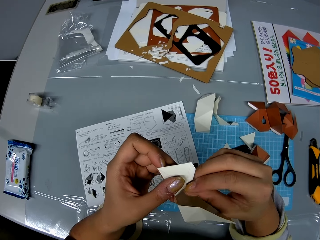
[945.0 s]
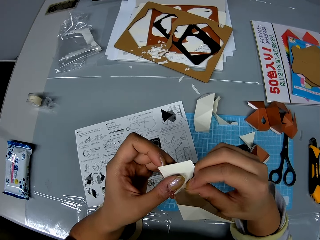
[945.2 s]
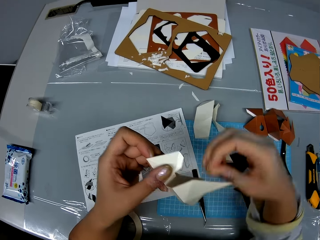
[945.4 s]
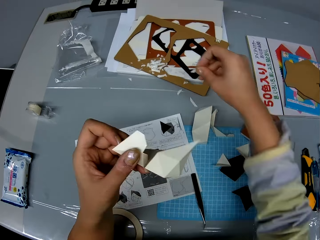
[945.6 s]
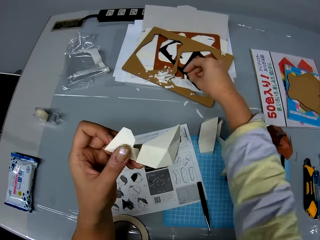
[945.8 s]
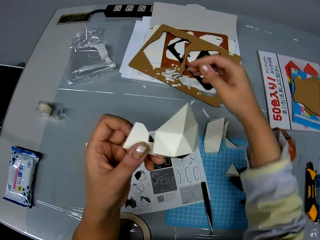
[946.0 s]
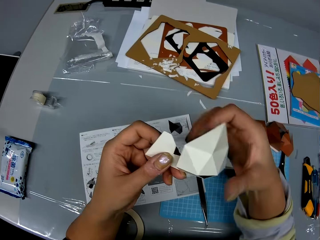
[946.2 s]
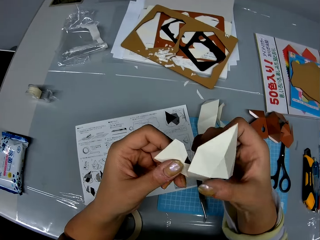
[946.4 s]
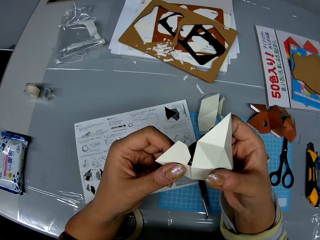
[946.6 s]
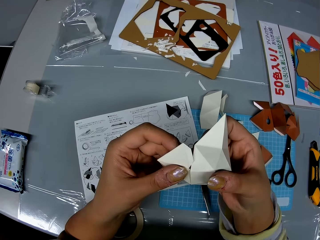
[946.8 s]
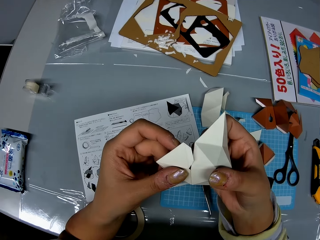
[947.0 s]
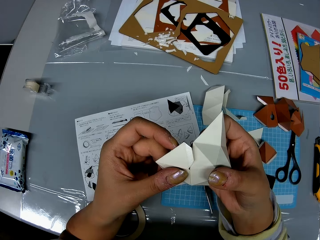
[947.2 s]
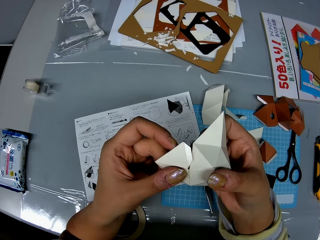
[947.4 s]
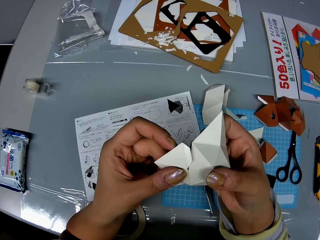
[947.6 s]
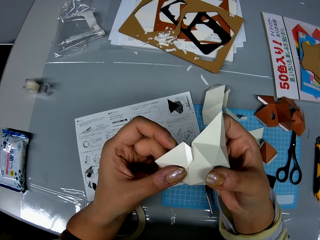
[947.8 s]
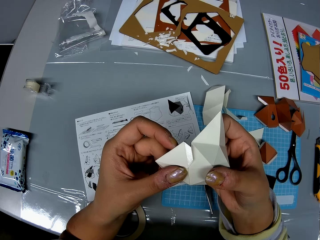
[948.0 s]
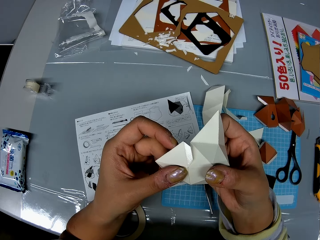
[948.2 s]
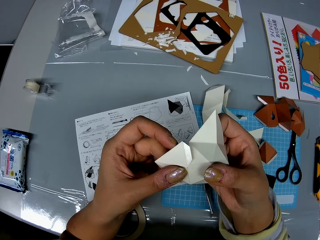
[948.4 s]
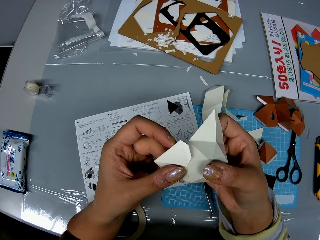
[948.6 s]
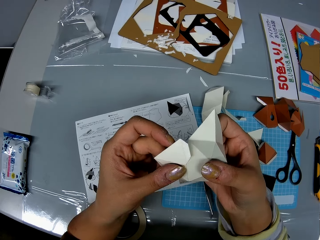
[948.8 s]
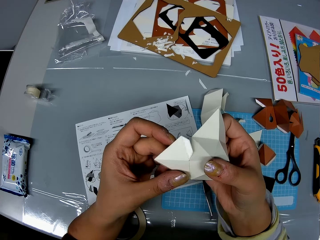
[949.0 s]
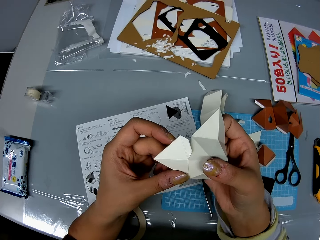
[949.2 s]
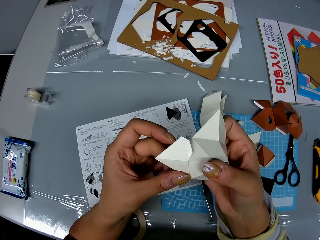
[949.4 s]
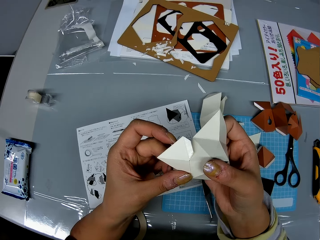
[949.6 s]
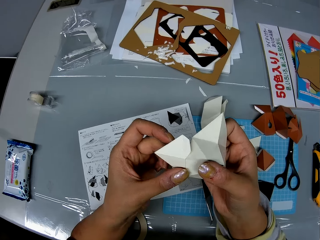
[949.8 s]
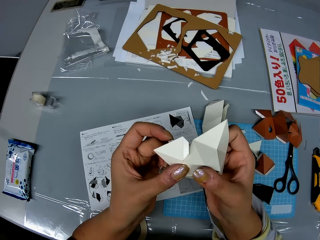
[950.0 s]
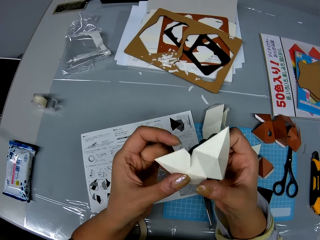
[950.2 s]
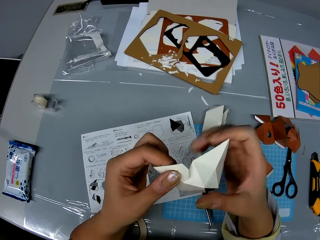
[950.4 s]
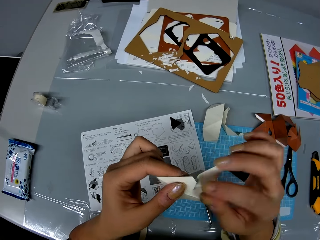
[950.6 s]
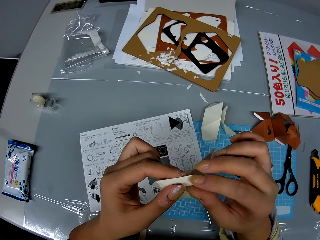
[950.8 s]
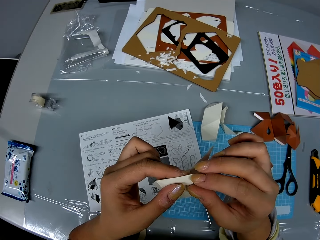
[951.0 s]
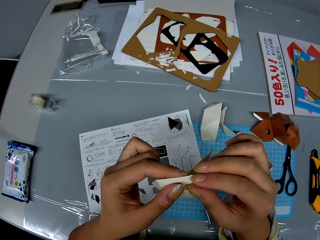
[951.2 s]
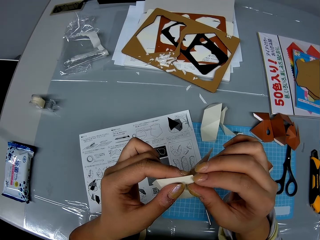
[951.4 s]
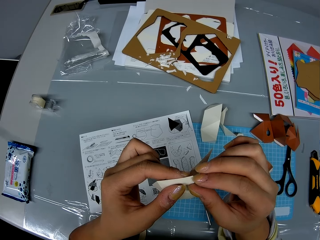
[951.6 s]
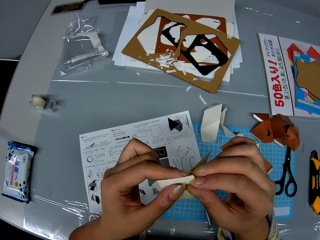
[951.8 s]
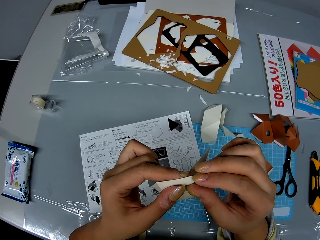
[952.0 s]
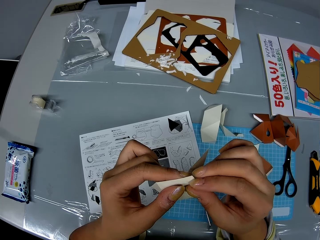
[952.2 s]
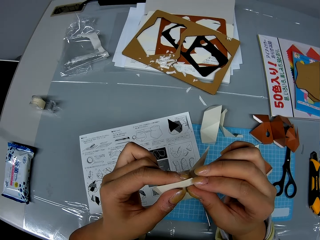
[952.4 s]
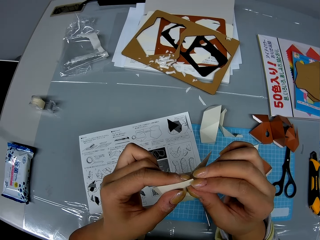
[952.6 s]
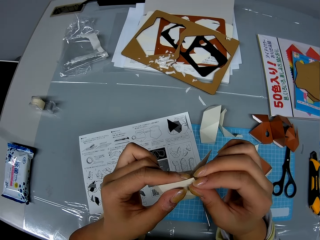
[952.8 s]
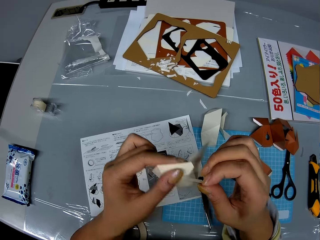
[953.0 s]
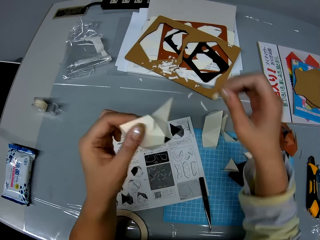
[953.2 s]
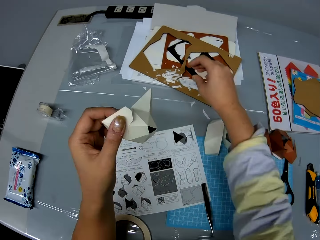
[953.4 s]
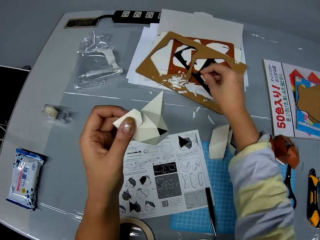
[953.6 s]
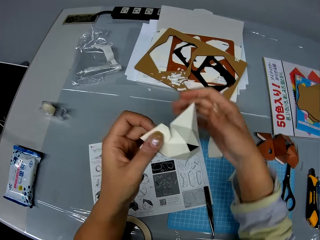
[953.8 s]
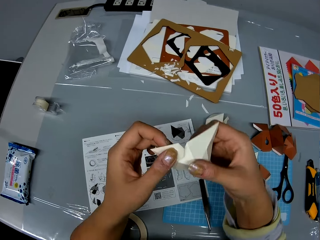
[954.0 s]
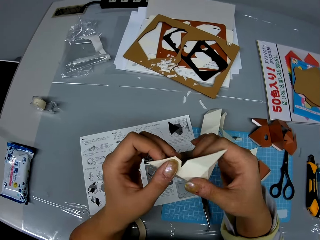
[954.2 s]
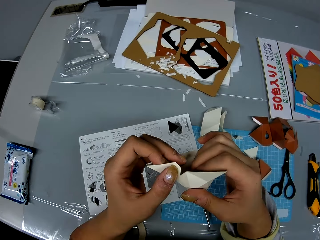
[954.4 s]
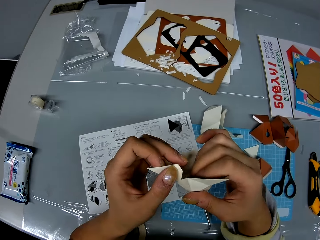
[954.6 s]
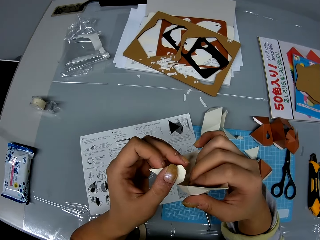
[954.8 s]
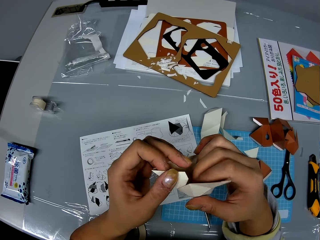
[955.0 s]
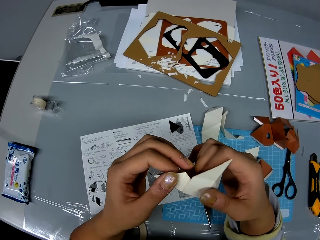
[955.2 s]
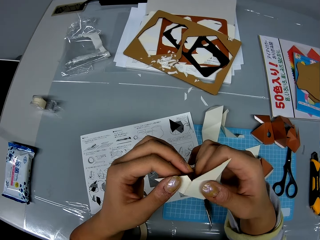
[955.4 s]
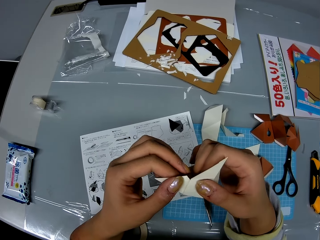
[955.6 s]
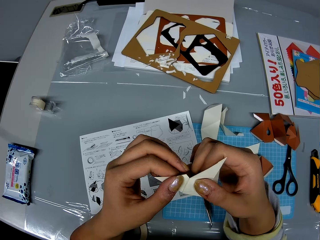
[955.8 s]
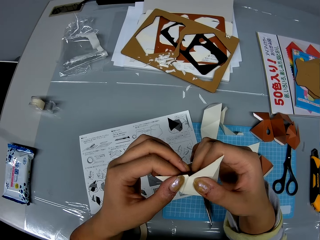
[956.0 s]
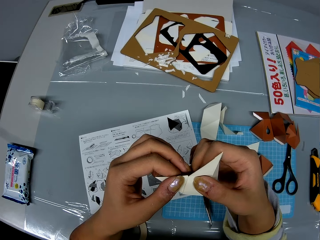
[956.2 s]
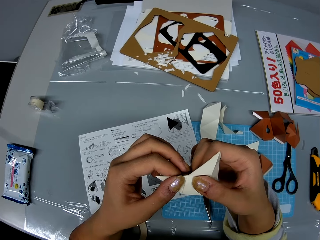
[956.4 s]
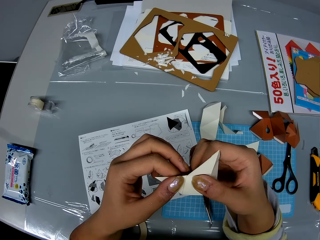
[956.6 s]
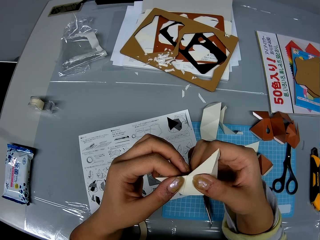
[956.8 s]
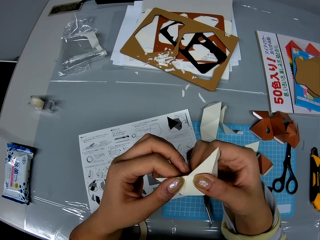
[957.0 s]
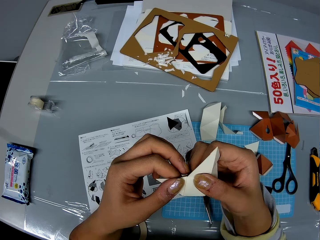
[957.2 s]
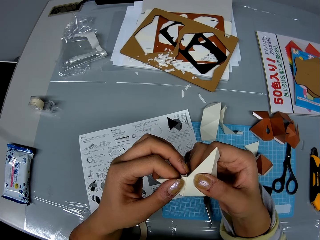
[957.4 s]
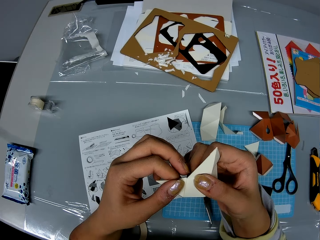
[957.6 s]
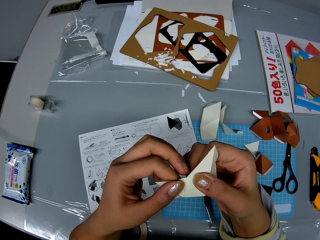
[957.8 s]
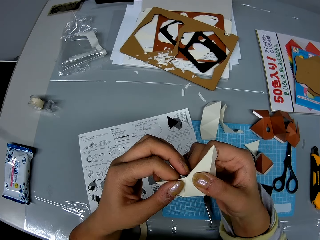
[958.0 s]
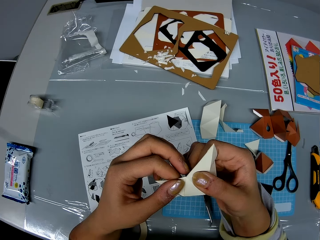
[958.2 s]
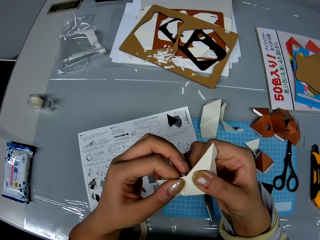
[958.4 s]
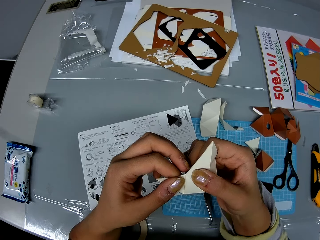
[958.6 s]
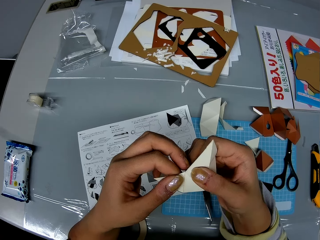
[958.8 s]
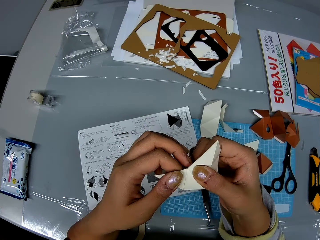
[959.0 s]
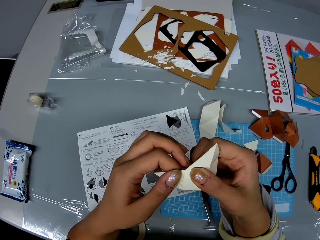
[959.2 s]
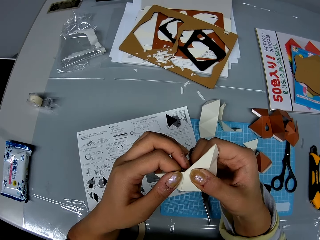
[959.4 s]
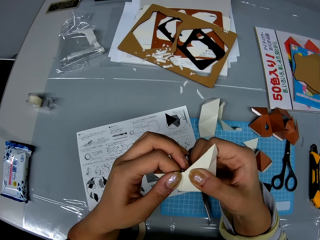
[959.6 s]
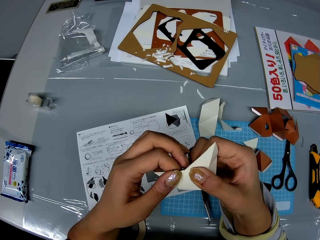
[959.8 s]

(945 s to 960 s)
The camera wearer removes an adhesive tear-off strip from the craft paper. They drop the adhesive tear-off strip on the table. They construct the craft papers into a shape. They fit the model pieces together. They remove an adhesive tear-off strip from the craft paper. They drop the adhesive tear-off strip on the table. They construct the craft papers into a shape. They fit the model pieces together.

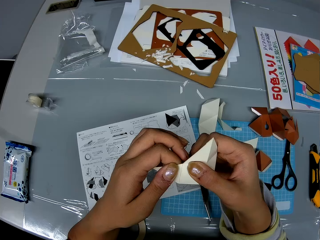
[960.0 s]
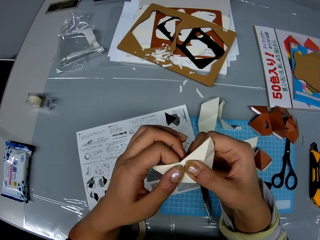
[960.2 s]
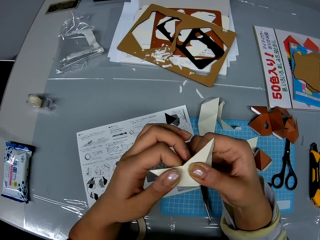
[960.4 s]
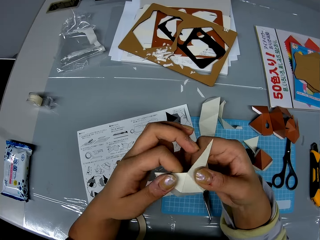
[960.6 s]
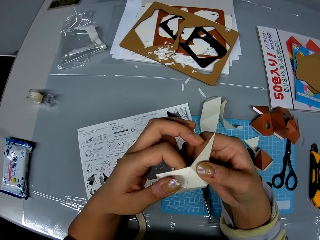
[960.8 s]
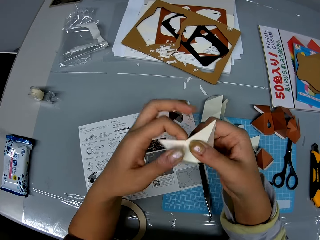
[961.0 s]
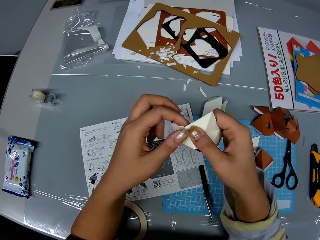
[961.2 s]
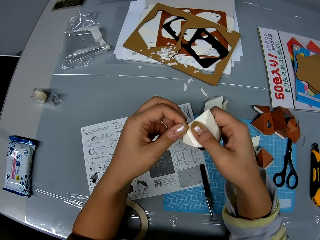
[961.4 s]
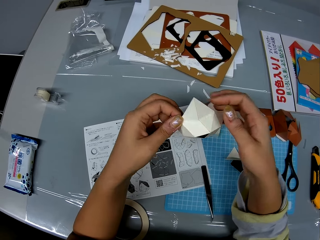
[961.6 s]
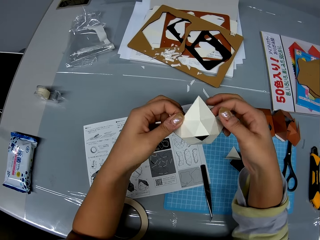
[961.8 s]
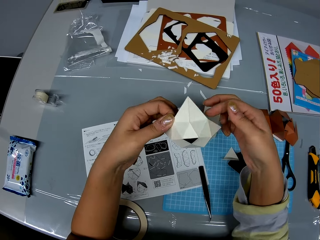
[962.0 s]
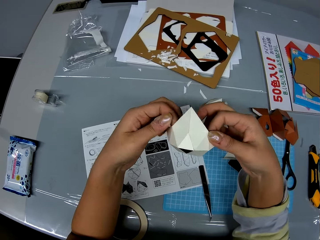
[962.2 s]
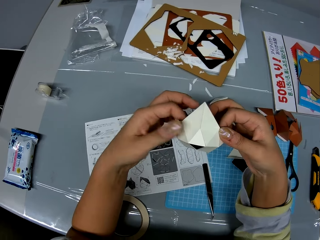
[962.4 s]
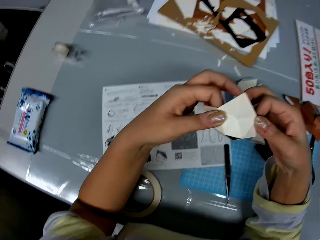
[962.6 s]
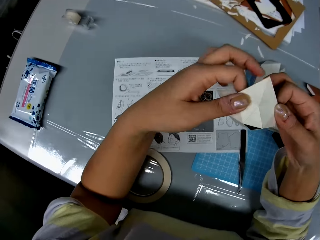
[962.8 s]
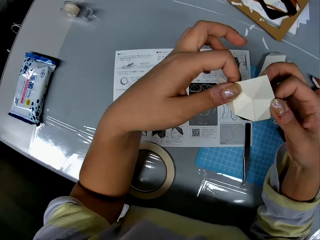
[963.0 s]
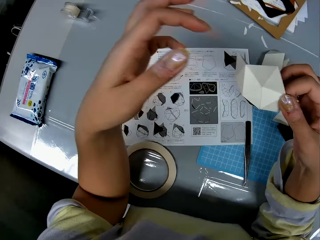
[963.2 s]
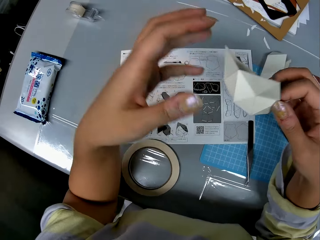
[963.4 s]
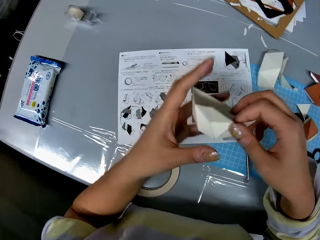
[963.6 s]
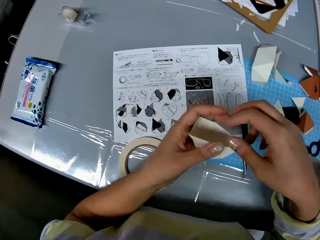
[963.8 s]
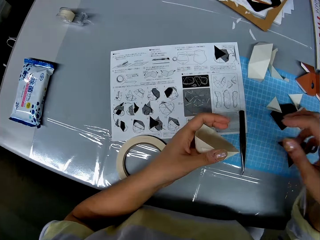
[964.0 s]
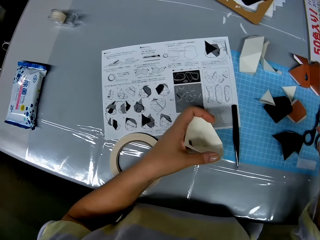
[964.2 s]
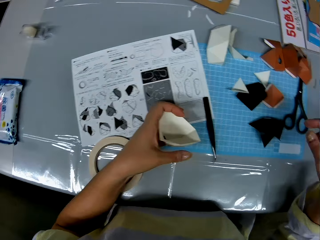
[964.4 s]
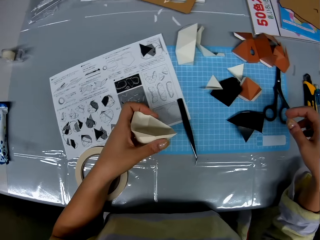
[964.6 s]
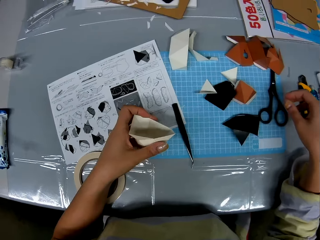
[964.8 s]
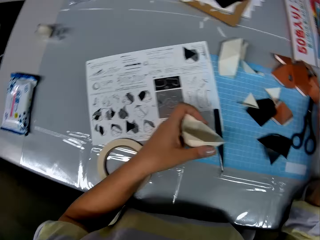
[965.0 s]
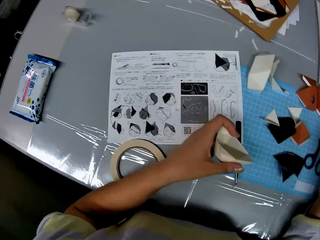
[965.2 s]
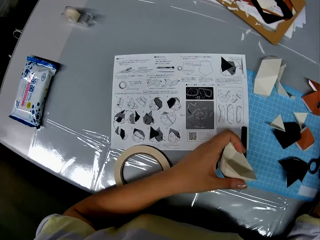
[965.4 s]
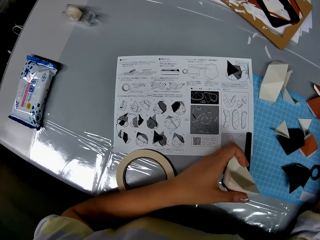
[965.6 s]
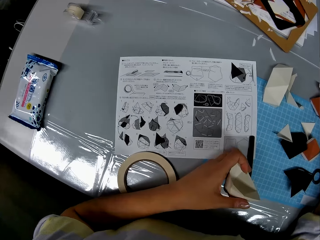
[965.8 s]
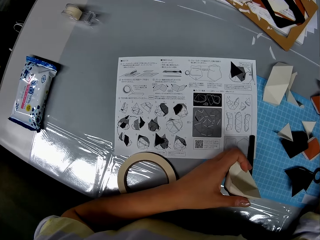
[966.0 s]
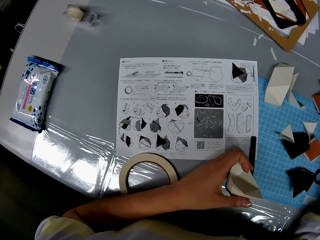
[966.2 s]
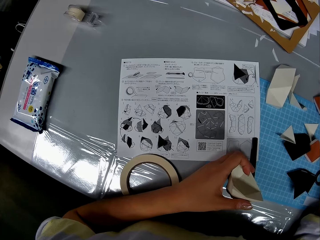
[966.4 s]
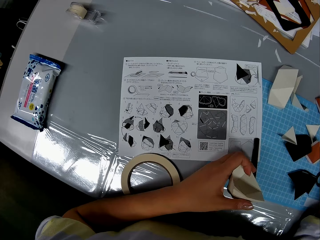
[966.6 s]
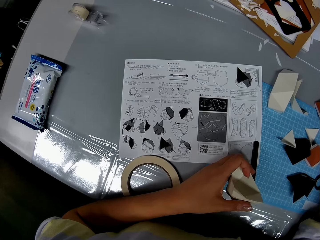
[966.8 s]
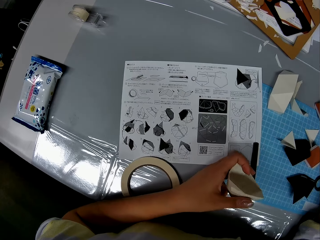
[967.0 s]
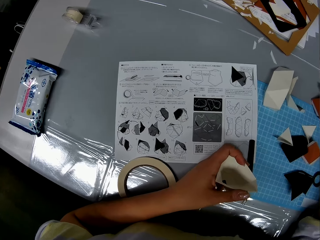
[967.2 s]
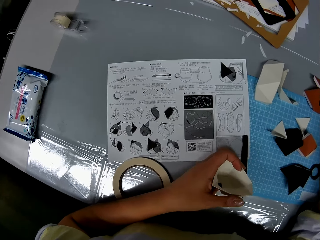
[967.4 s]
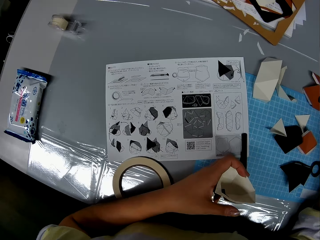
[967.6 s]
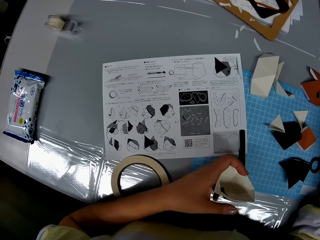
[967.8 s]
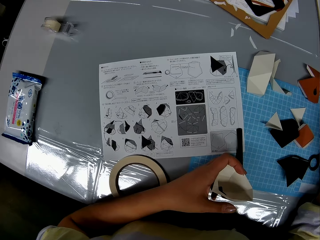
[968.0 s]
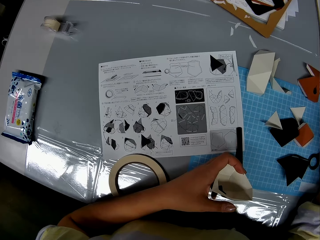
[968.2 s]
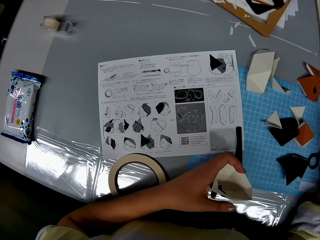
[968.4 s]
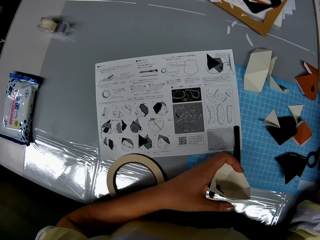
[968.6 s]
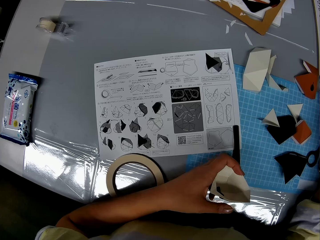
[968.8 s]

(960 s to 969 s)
The camera wearer moves the craft paper from her right hand to her left hand. She holds the model with one hand. She moves the model pieces on the table.
